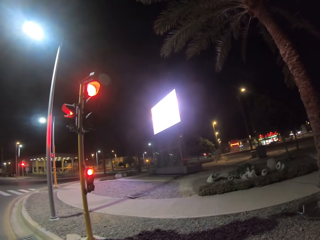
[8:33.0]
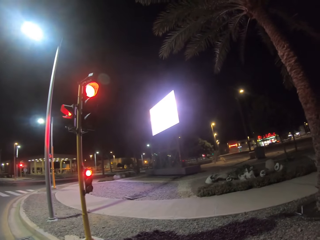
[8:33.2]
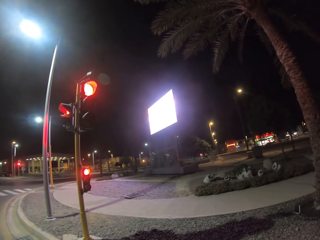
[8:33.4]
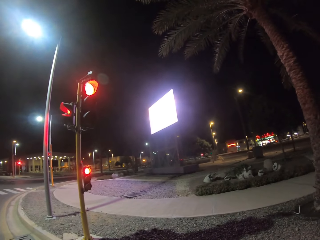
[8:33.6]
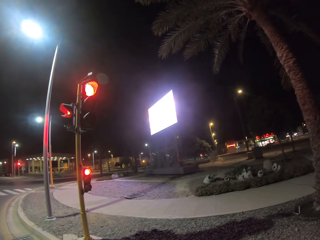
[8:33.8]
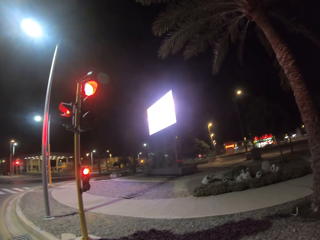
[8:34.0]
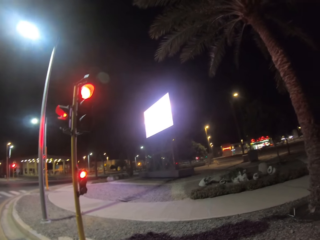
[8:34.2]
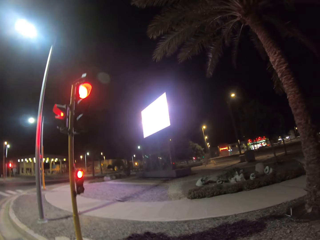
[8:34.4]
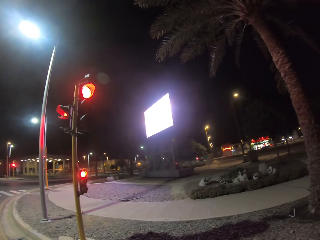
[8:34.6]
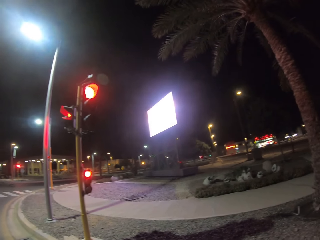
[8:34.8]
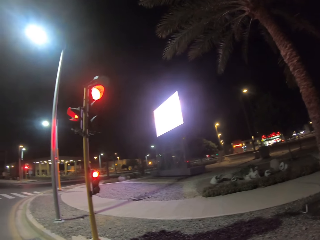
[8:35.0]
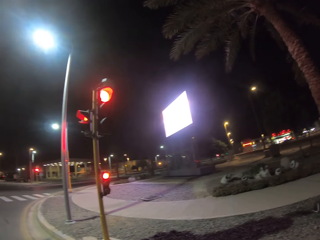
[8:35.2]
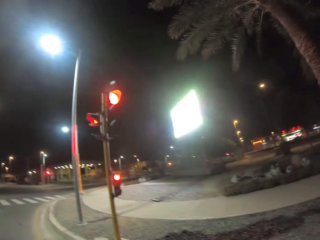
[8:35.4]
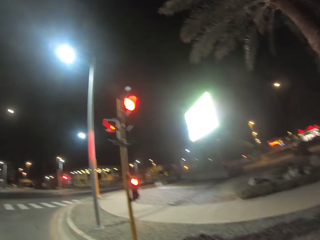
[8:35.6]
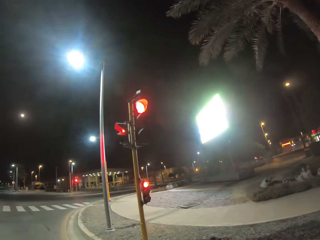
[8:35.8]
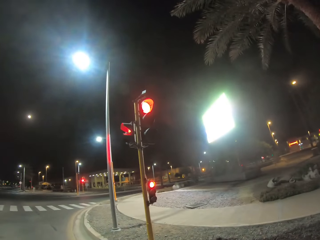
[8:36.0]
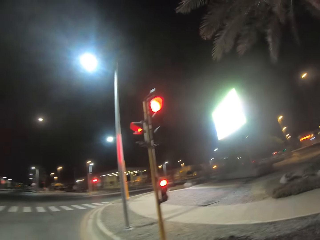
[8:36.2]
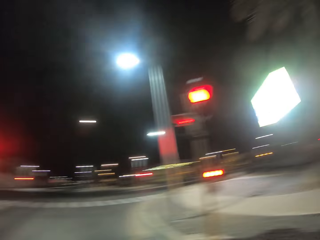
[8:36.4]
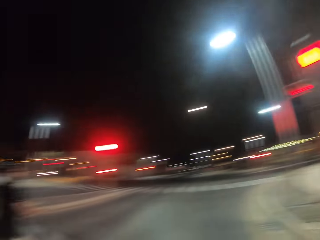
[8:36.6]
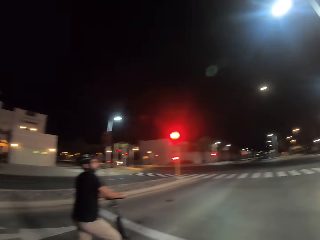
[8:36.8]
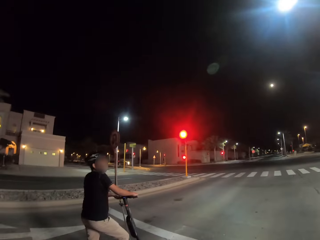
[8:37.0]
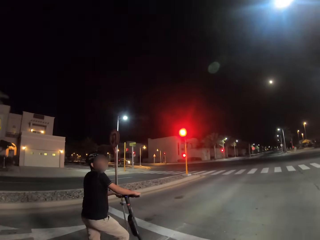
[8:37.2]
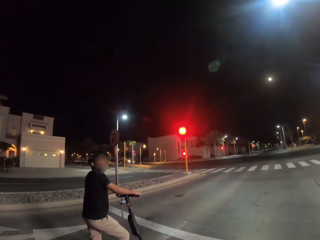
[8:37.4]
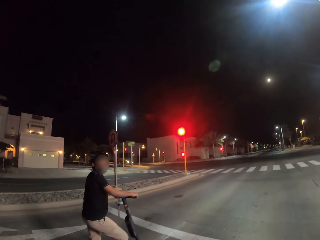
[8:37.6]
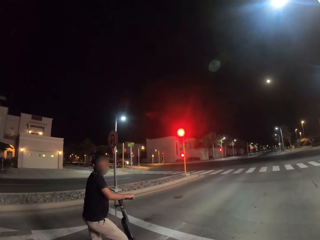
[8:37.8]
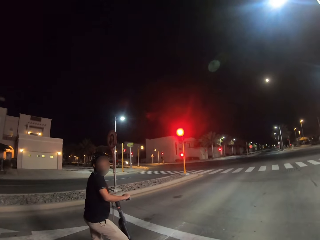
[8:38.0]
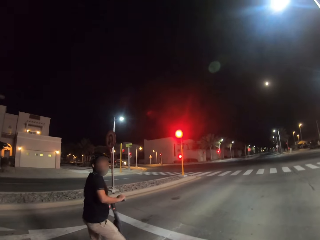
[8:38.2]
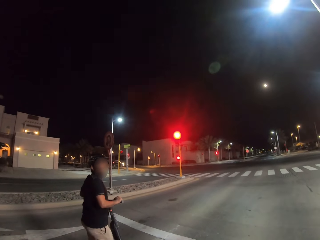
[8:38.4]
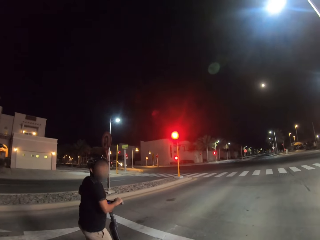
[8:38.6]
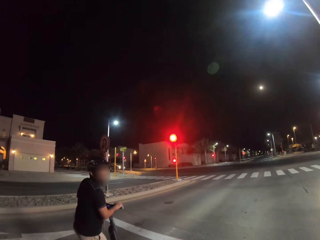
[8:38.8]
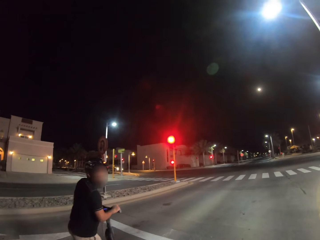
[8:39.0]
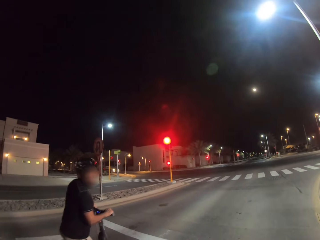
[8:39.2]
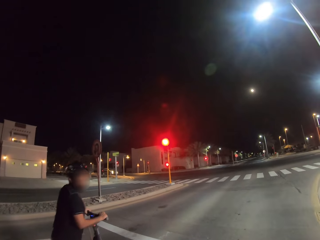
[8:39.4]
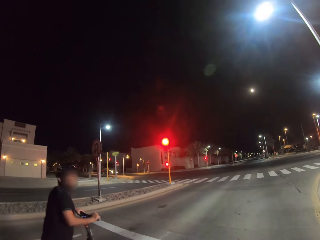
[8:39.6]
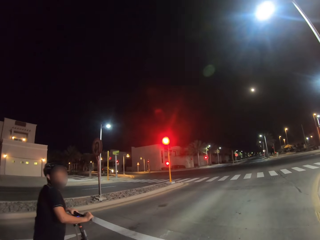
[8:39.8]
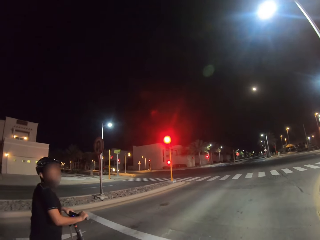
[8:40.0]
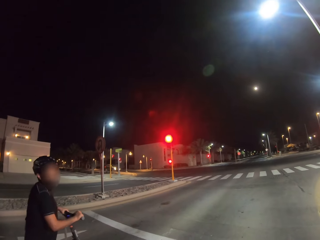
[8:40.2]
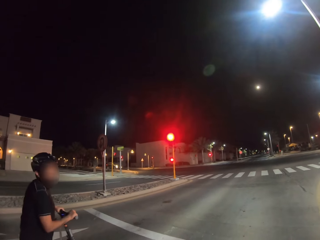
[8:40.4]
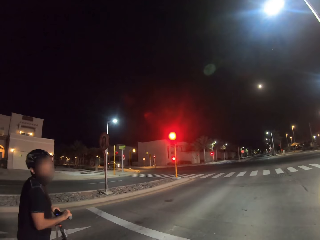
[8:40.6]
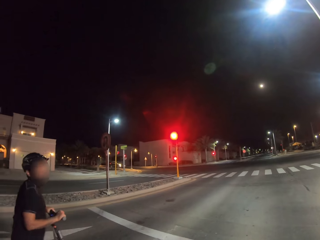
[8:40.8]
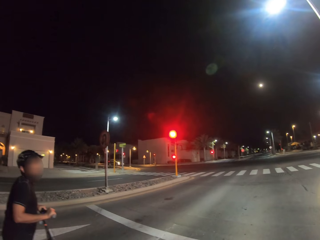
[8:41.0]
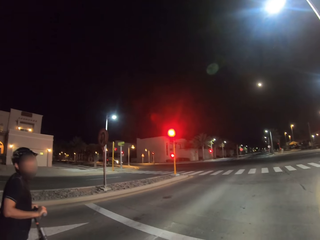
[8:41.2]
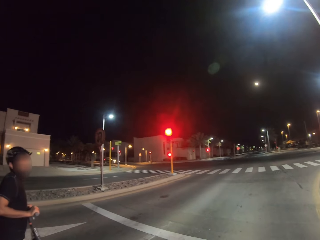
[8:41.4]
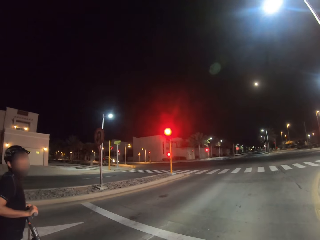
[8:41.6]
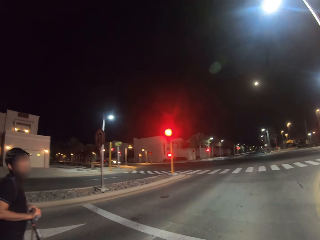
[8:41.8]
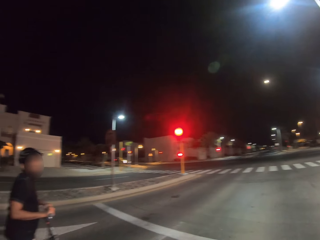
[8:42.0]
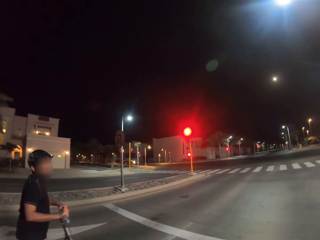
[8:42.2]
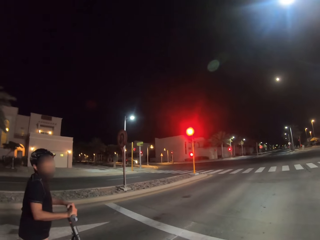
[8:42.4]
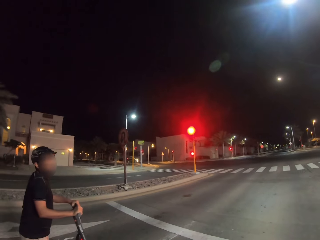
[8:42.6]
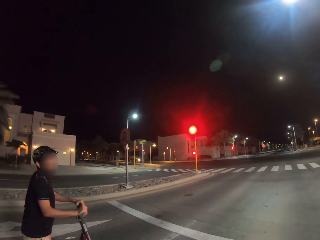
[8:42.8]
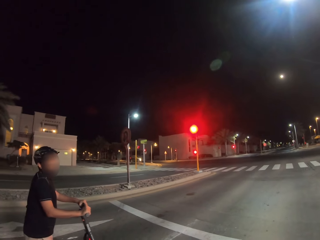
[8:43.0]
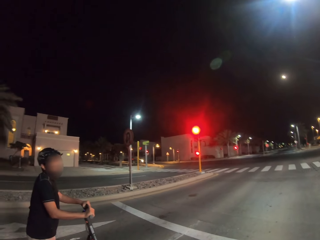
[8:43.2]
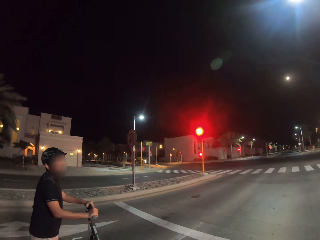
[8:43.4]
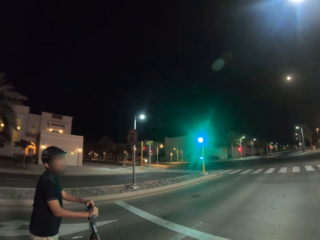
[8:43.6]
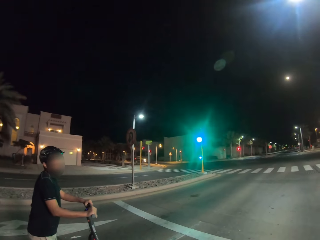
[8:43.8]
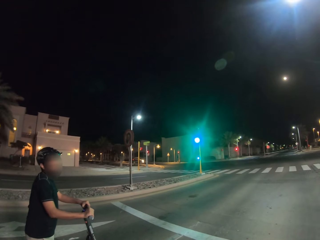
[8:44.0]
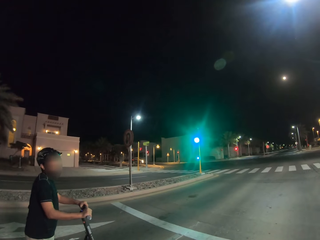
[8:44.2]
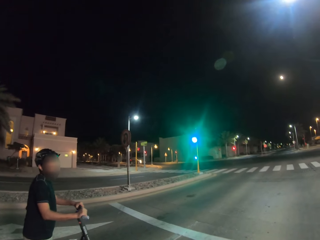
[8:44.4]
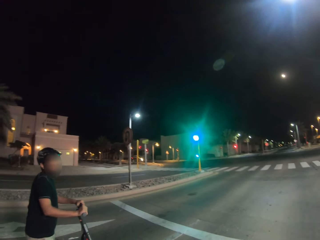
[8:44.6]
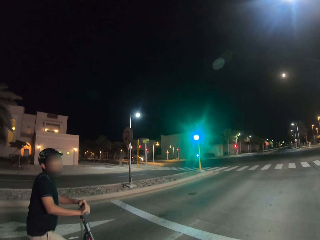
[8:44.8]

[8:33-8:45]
The camera wearer looks at the traffic right. They look at a man. The man looks at the camera wearer. The man stretches his hands.

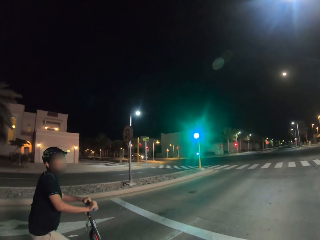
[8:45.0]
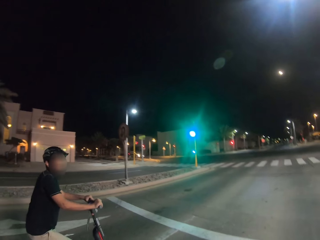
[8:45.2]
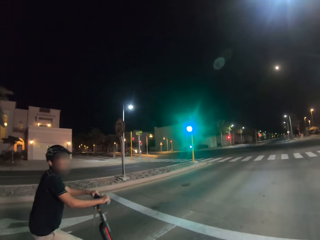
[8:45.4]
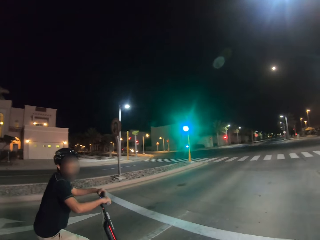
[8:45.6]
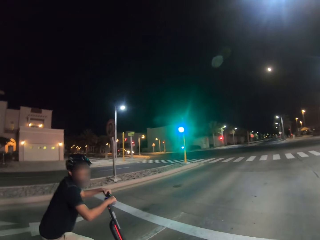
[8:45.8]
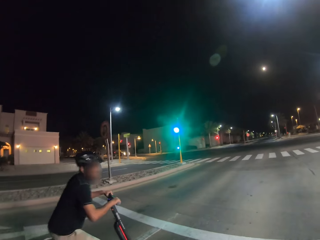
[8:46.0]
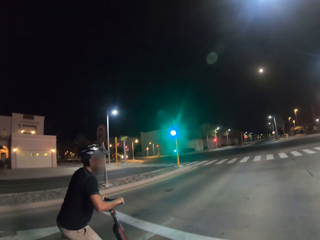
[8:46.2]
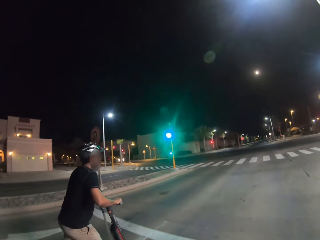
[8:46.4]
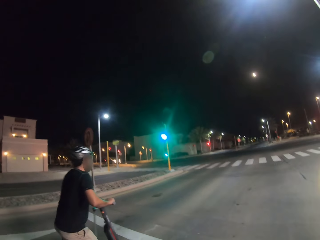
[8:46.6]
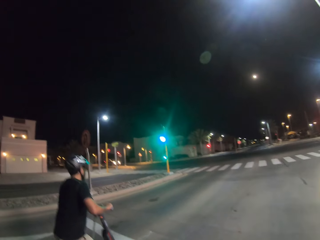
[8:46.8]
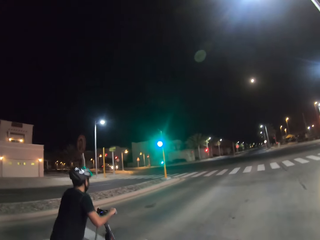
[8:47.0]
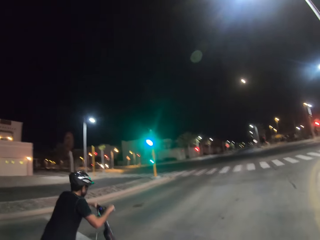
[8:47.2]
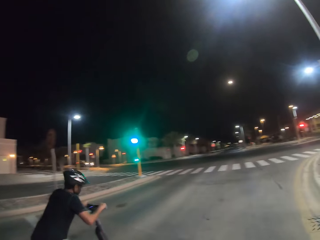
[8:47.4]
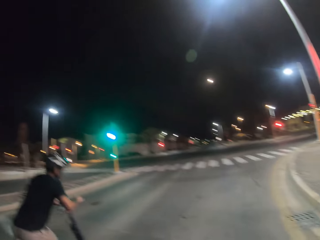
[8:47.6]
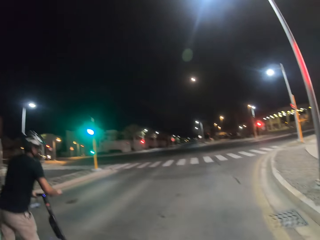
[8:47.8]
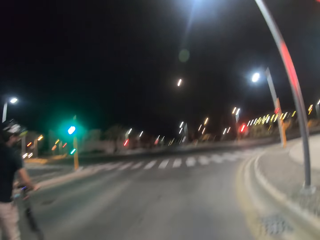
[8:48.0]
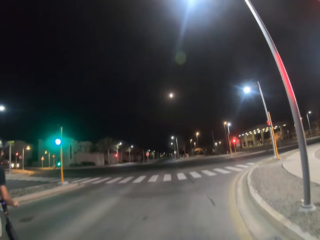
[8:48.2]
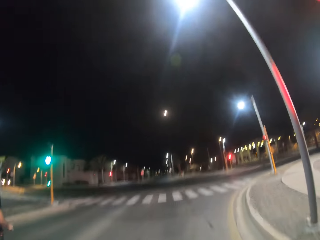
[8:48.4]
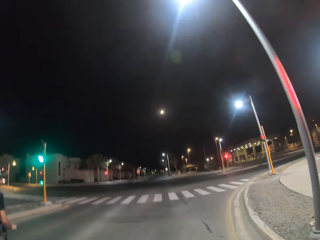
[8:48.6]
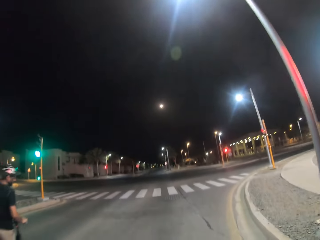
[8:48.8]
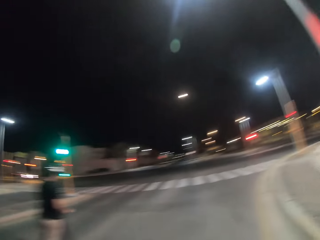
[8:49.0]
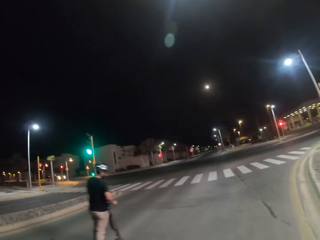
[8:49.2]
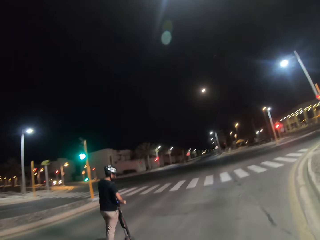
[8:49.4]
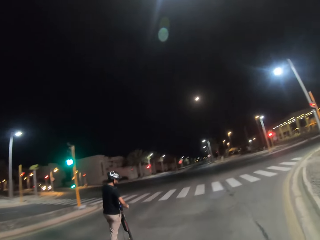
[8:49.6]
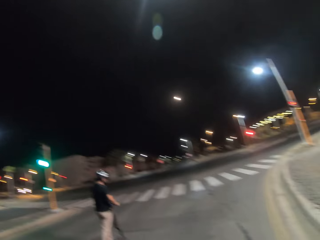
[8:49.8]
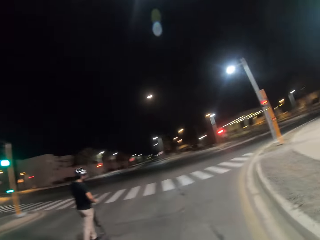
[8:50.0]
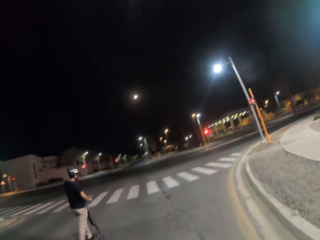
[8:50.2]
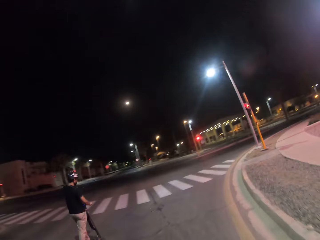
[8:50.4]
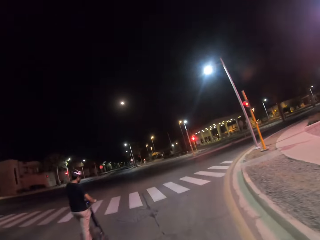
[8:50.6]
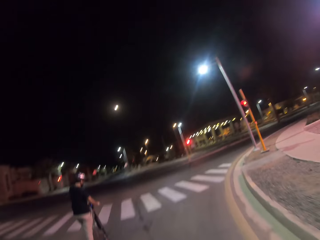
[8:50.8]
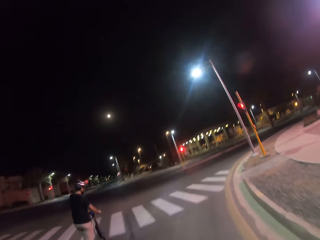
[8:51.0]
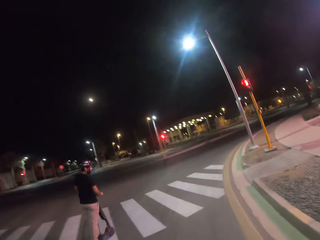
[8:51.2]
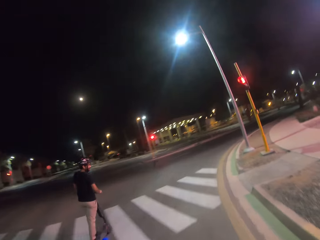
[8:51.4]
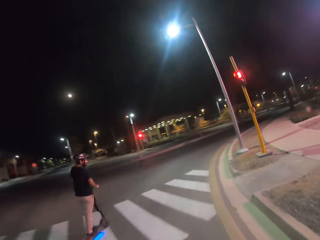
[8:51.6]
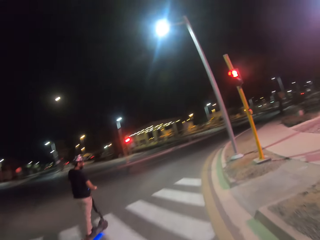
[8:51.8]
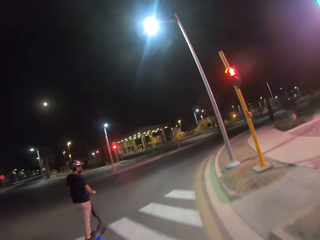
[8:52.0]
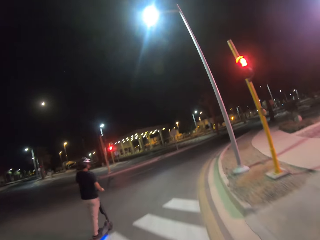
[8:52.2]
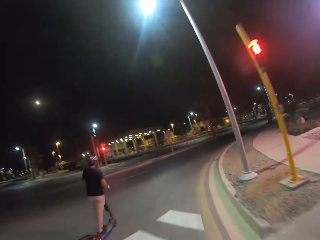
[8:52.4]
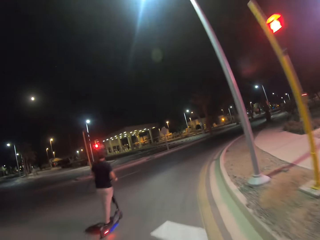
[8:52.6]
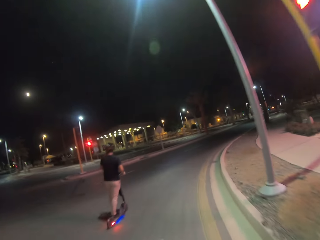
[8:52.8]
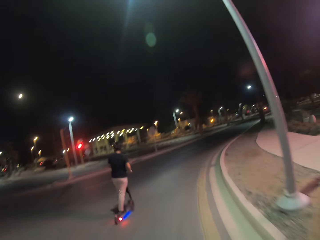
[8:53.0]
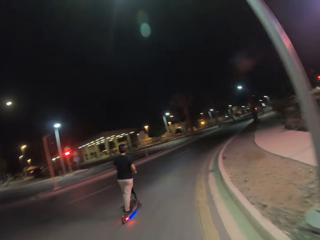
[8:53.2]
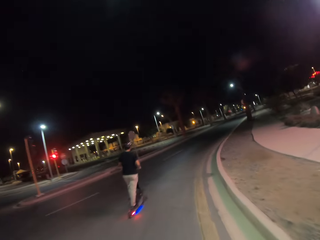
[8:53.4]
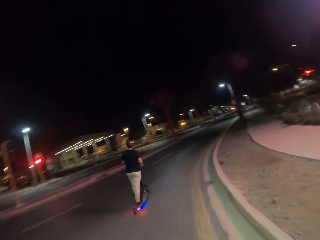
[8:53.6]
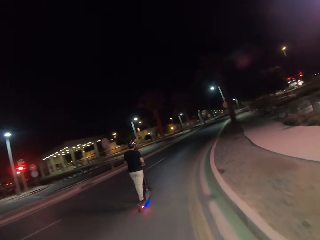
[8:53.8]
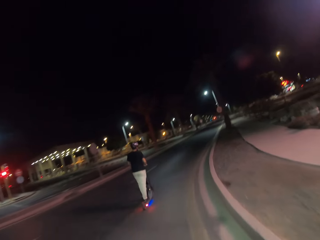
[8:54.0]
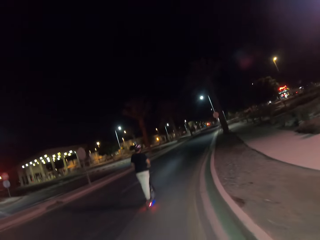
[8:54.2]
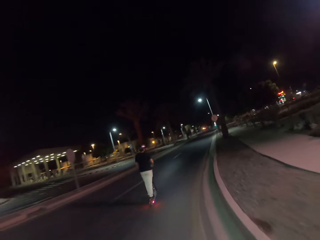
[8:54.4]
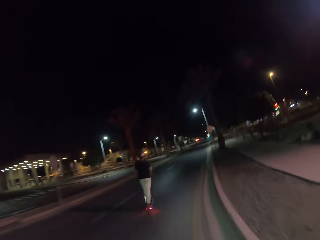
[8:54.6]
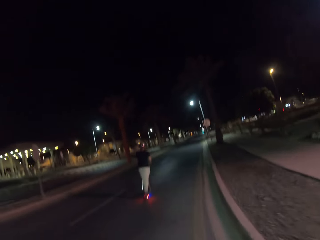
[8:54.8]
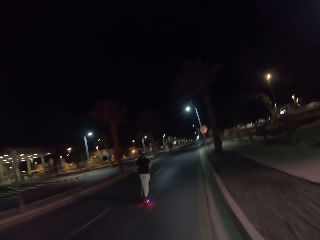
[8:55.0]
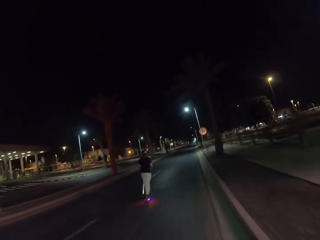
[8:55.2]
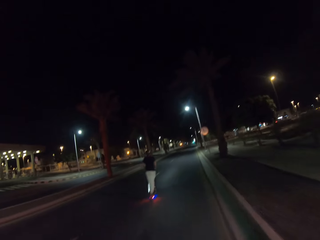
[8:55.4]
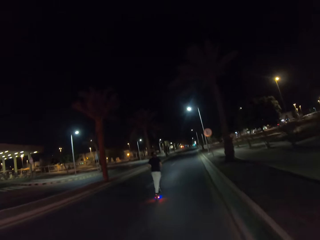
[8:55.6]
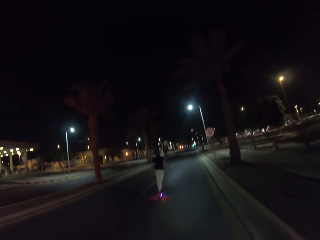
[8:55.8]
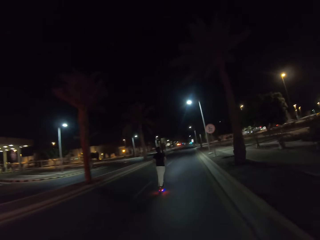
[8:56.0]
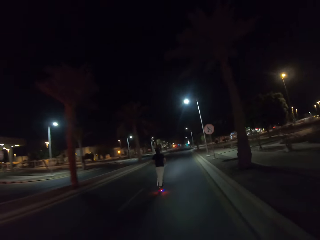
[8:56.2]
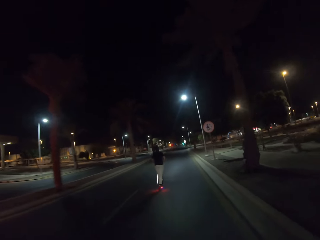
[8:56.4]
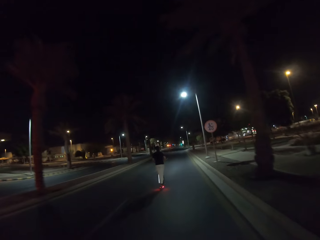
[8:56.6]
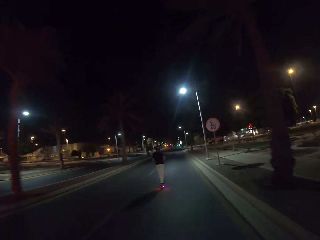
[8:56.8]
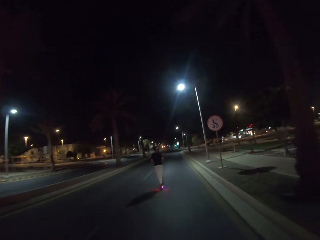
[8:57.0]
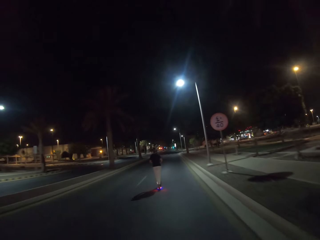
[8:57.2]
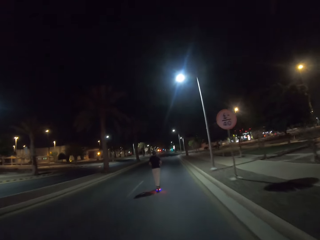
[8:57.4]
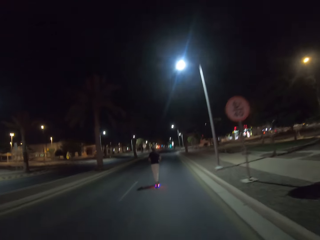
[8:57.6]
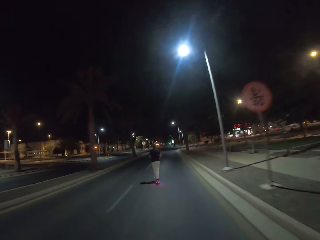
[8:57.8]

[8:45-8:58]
A man starts to ride. The camera wearer rides a scooter. The man rides ahead. The man rides to the right. The camera wearer drives to the right.
